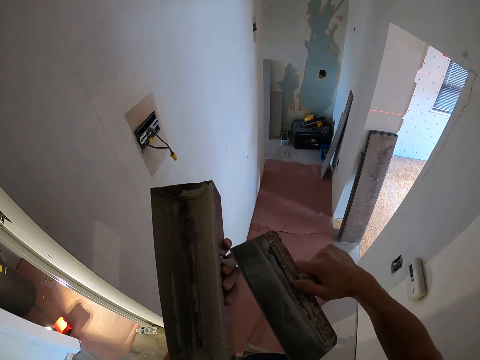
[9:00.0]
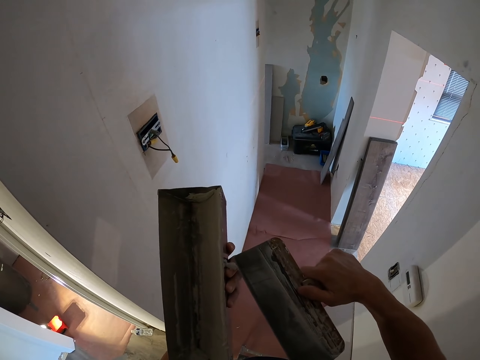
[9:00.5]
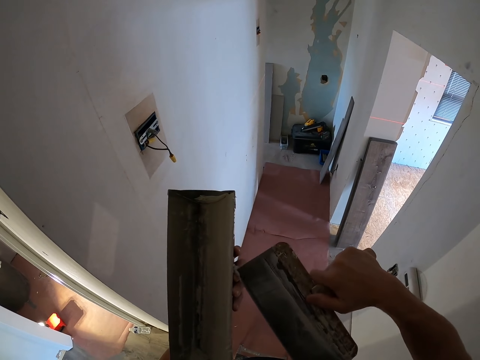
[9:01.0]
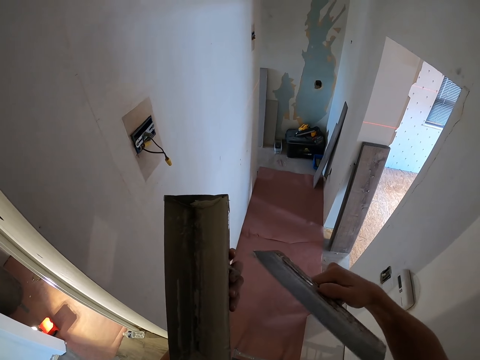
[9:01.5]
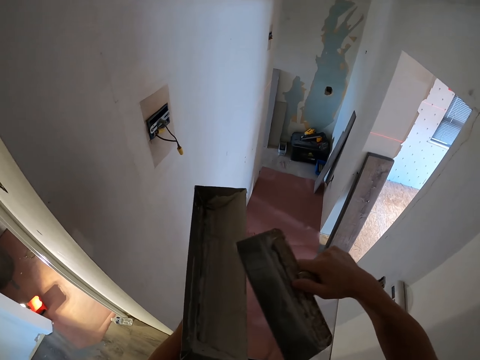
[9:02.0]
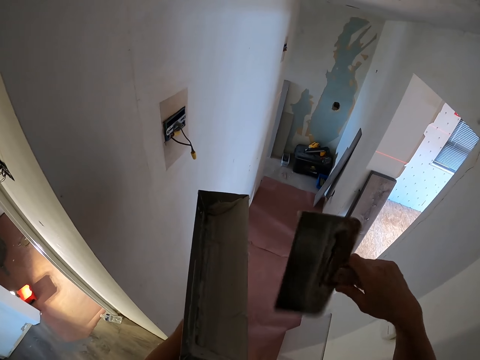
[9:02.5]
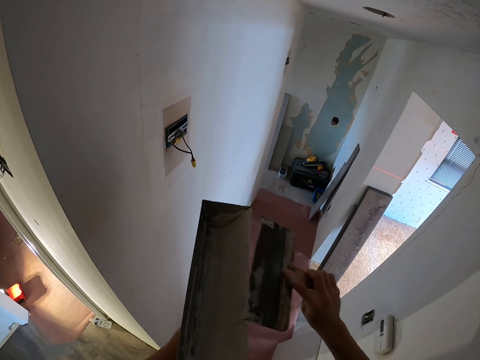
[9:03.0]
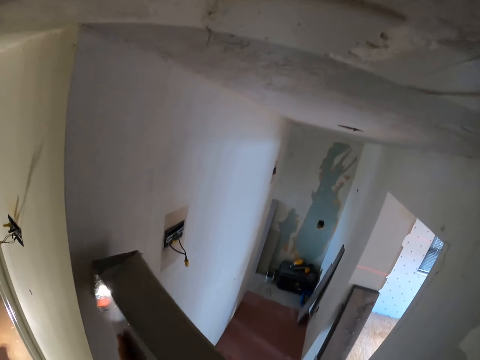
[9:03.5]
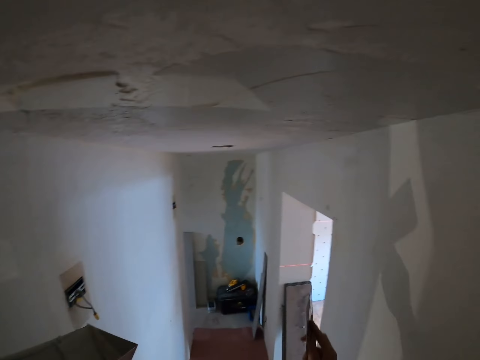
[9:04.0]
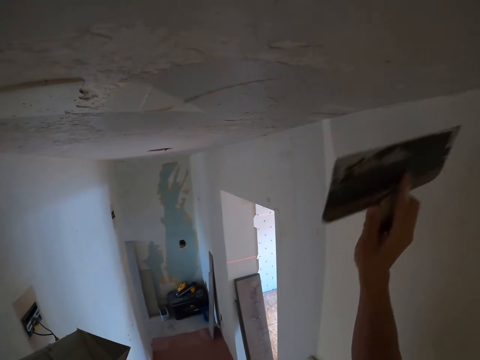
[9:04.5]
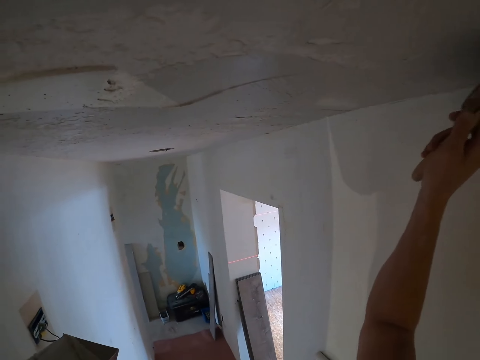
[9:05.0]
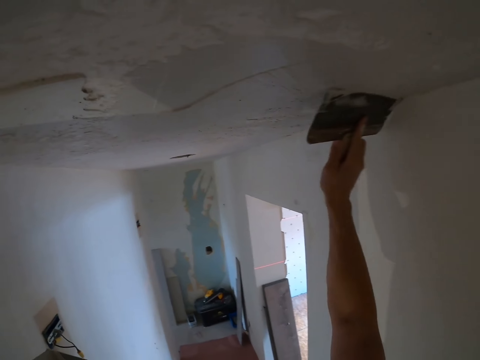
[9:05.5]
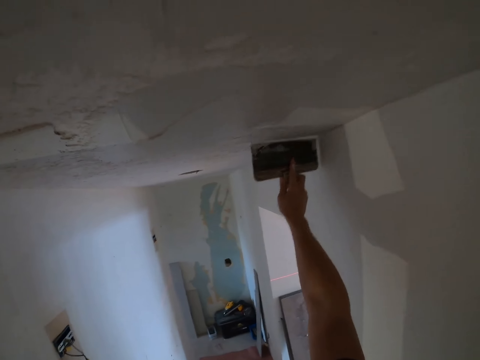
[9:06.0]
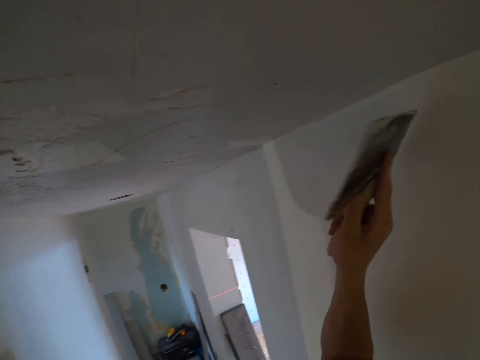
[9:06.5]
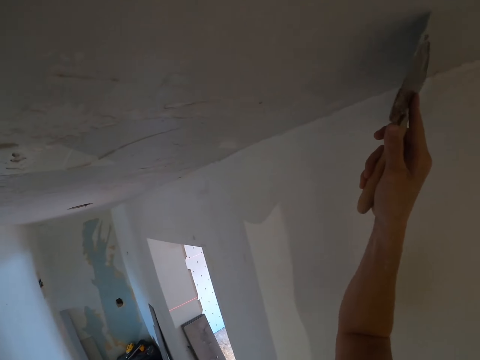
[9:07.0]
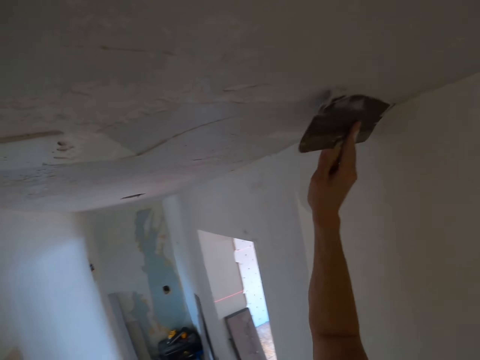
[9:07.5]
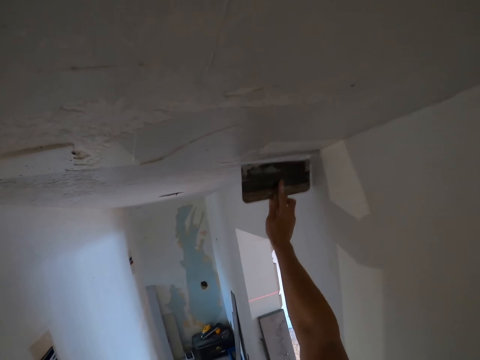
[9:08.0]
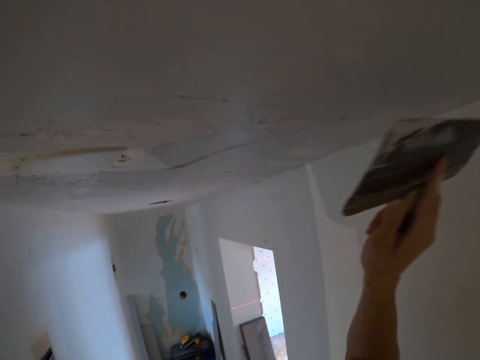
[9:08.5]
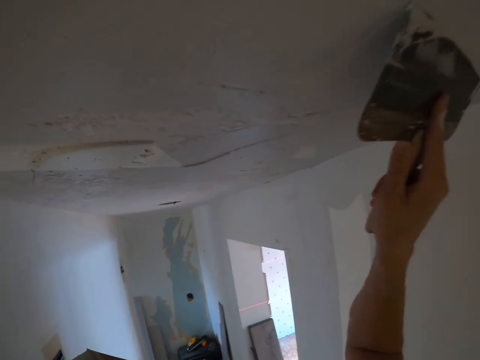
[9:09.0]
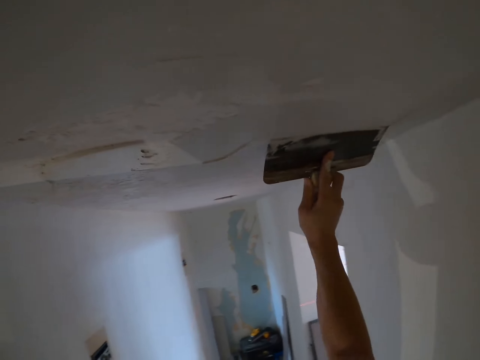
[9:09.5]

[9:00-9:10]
The camera wearer paints the wall.

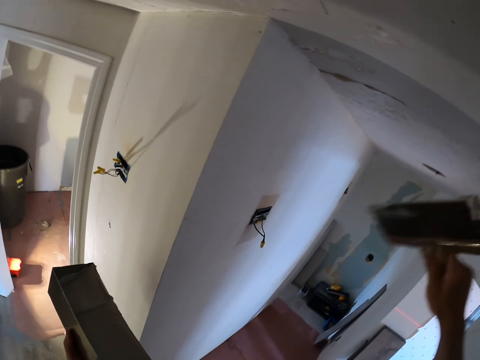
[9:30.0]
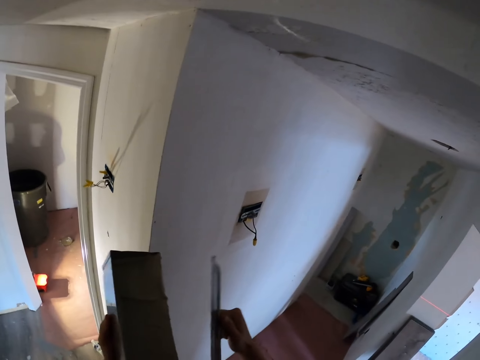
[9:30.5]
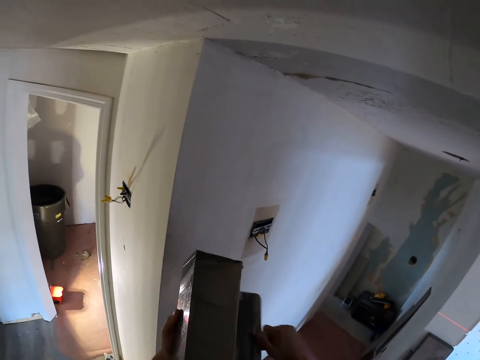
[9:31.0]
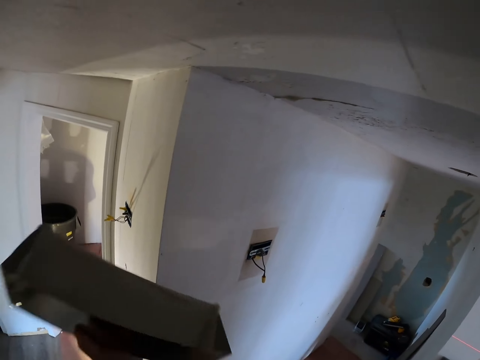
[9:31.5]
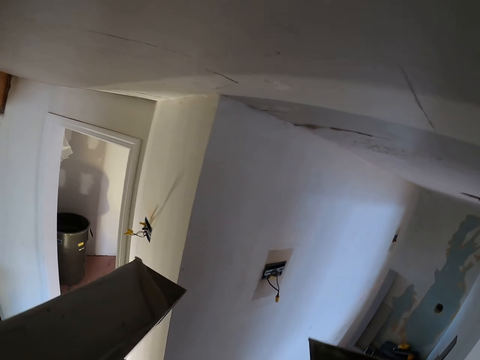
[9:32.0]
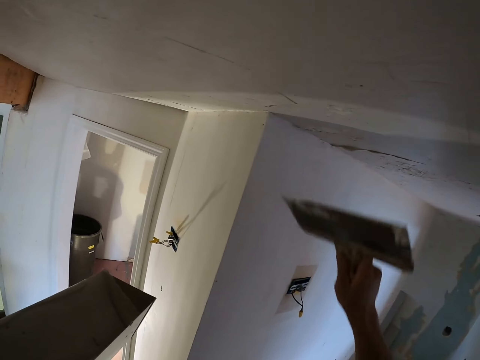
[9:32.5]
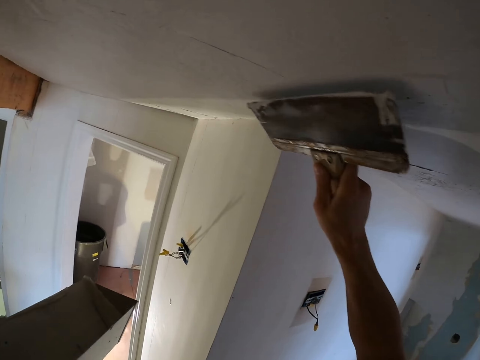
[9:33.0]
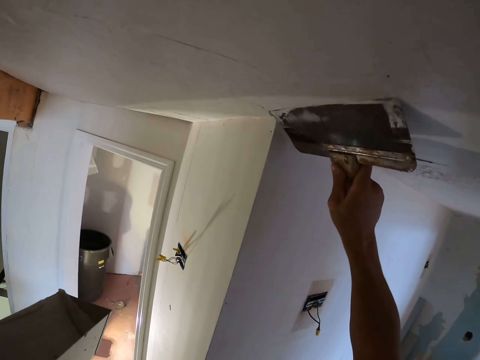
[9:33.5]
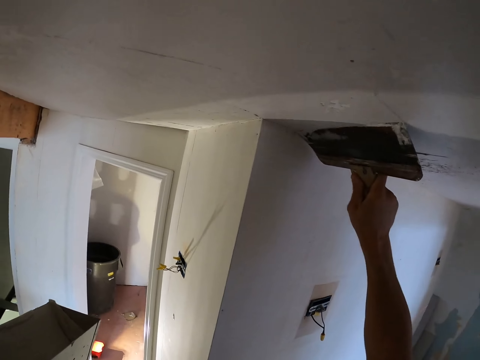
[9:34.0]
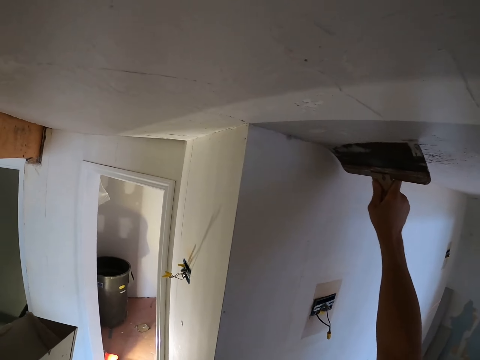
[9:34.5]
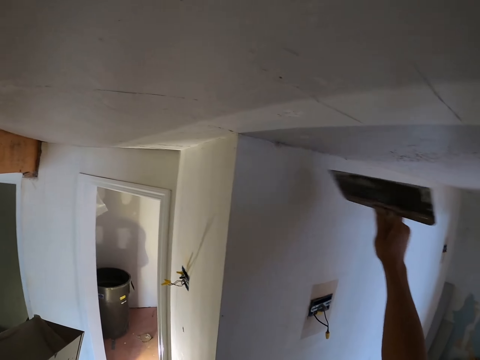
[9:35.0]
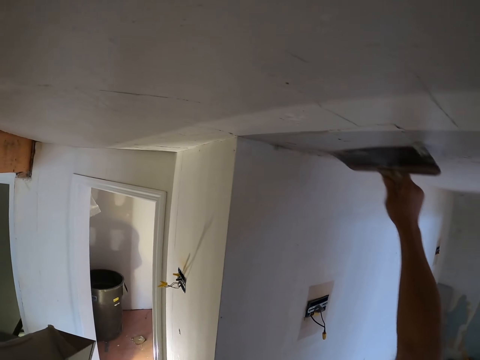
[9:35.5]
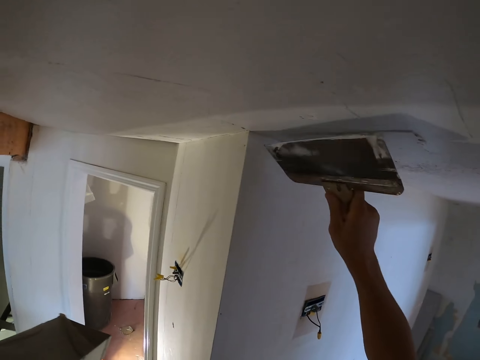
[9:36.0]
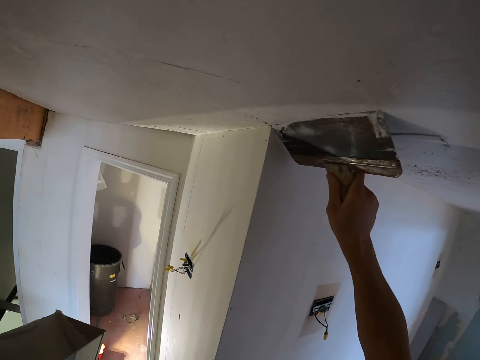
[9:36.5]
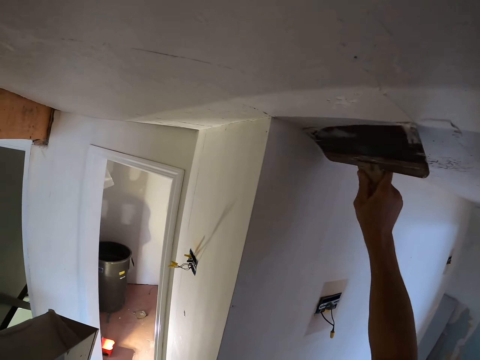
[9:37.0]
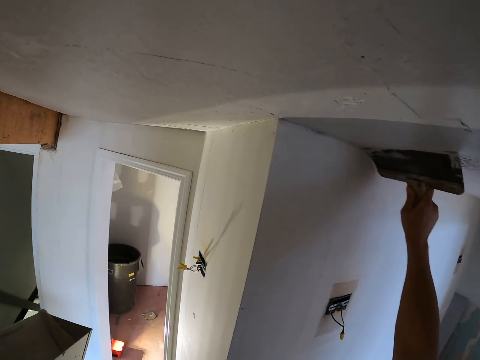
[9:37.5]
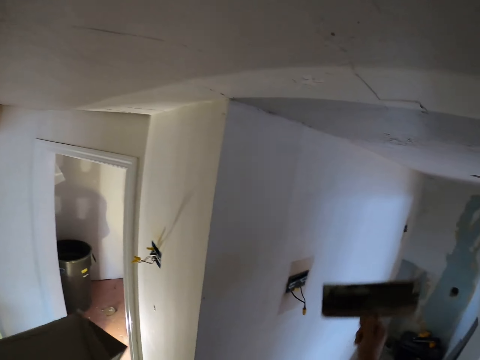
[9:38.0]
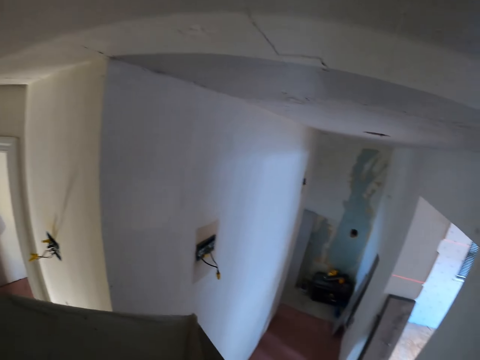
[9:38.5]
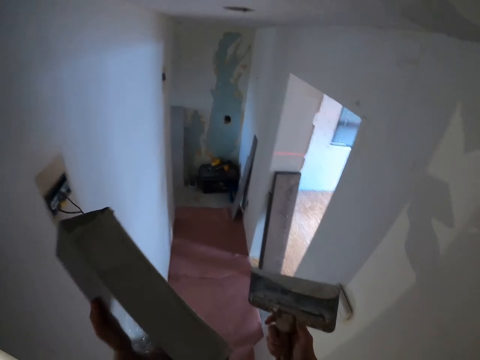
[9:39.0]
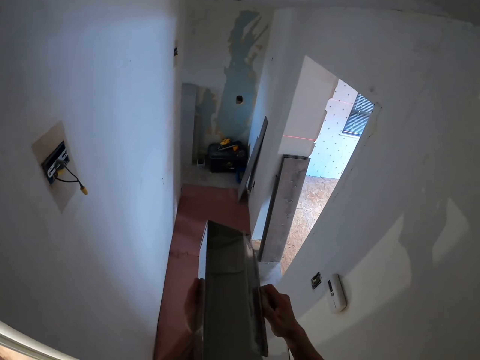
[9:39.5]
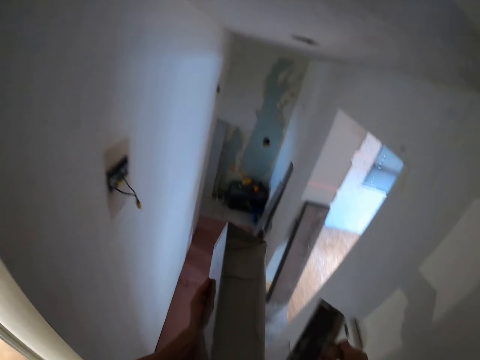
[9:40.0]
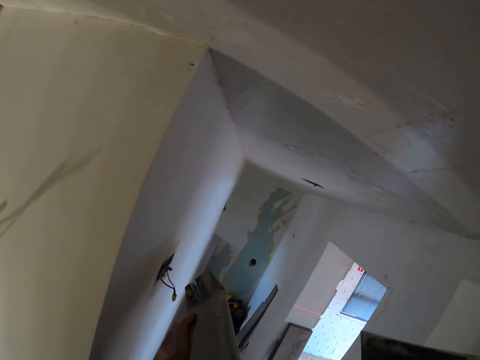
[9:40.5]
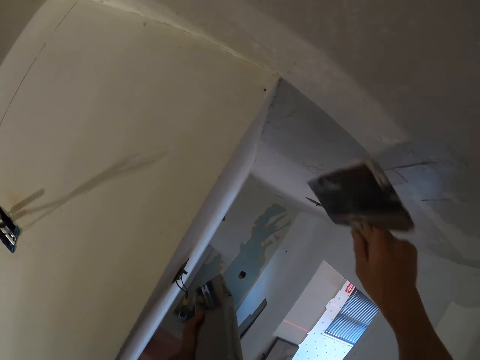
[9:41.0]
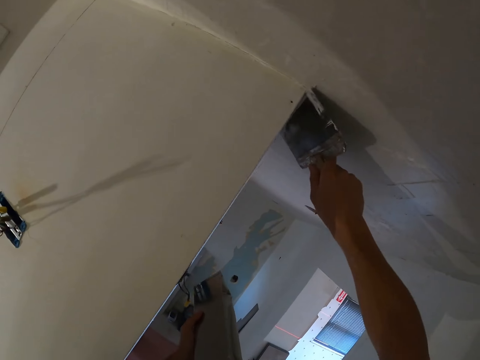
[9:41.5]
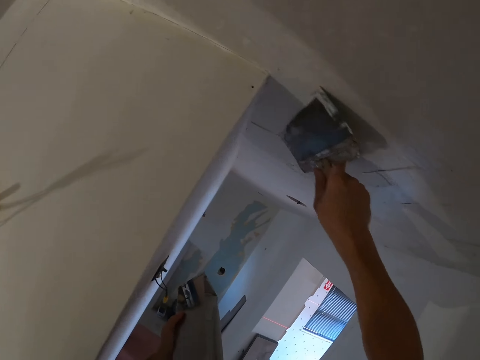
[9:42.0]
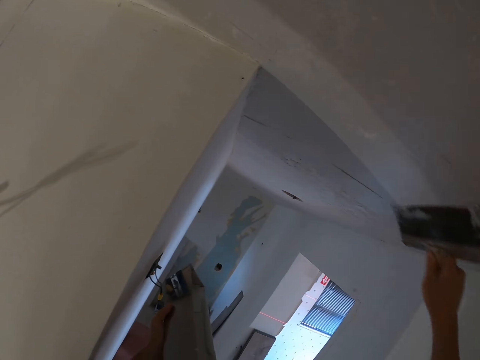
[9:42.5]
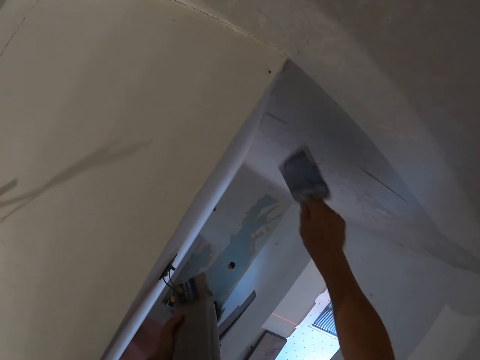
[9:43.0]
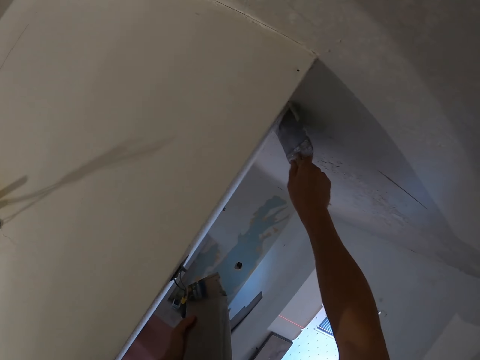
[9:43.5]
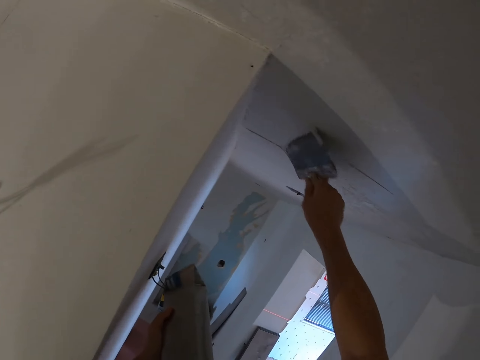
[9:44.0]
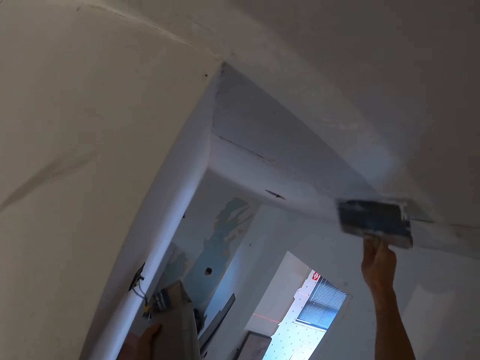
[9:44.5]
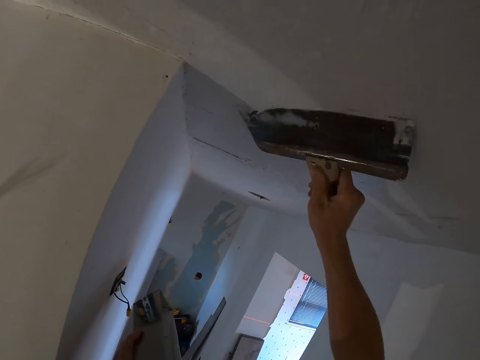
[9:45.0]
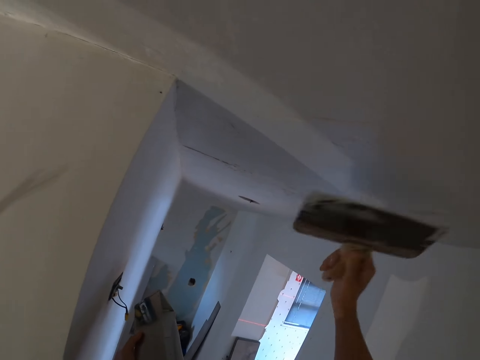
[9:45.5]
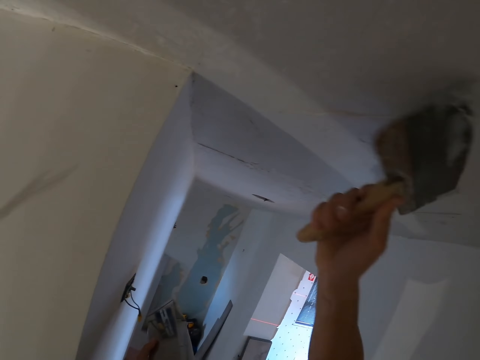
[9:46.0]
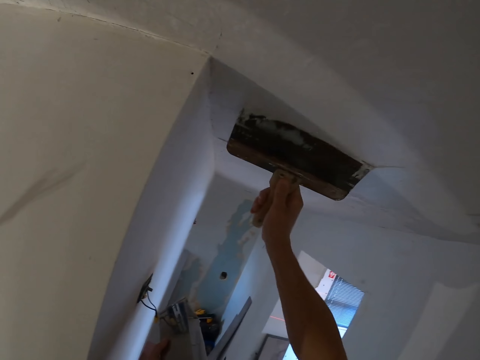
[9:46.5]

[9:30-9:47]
The camera wearer paints the ceiling board. They wipe the spatula on the paint holder. They paint the ceiling board. They wipe the spatula on the paint holder. They paint the ceiling board.
